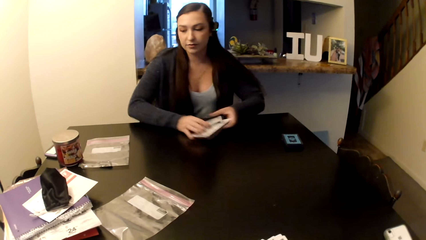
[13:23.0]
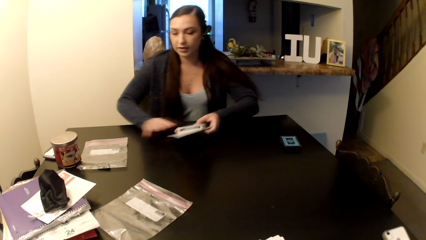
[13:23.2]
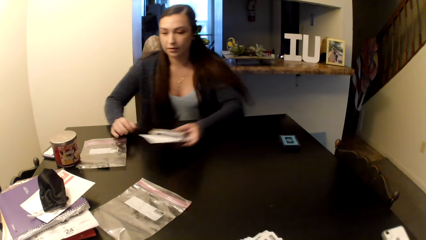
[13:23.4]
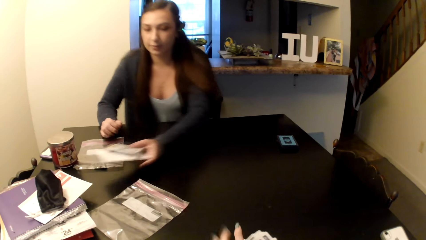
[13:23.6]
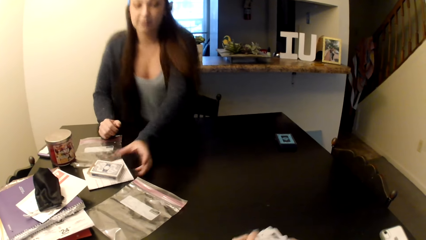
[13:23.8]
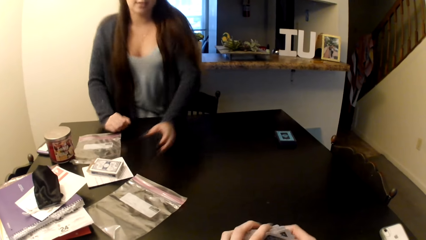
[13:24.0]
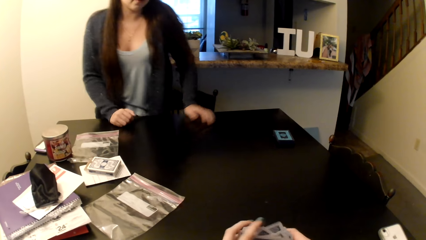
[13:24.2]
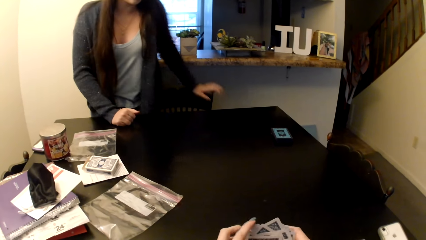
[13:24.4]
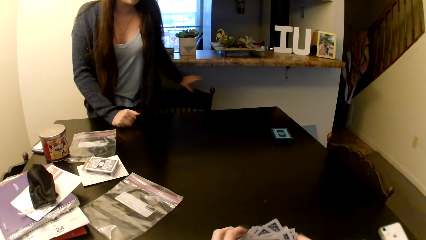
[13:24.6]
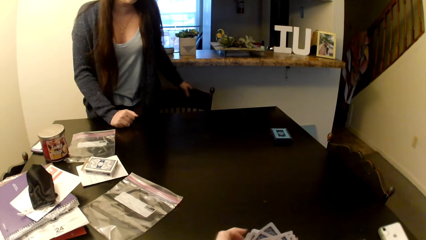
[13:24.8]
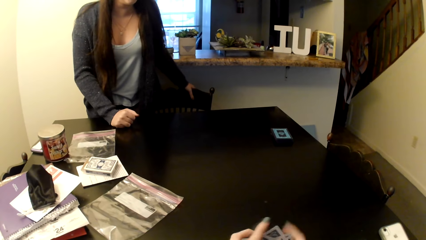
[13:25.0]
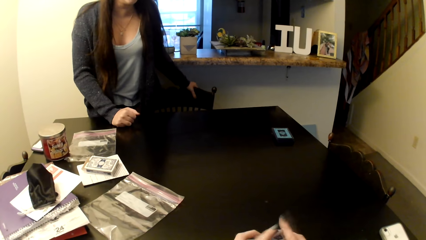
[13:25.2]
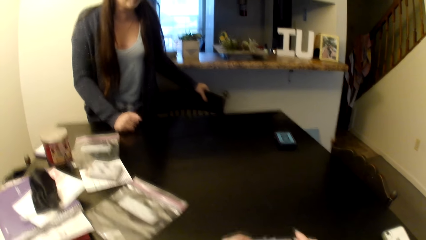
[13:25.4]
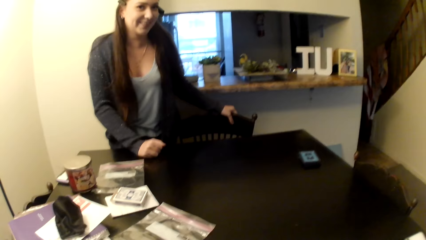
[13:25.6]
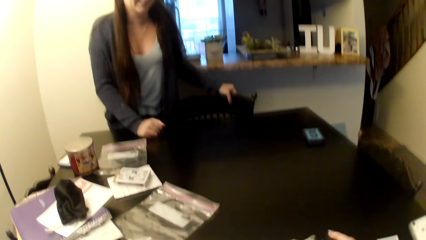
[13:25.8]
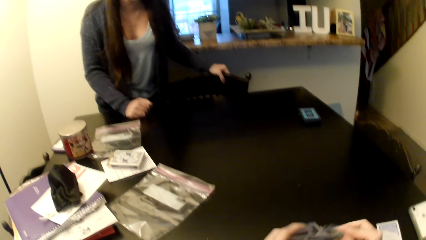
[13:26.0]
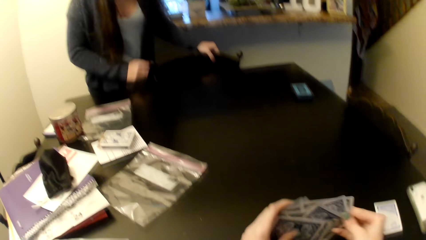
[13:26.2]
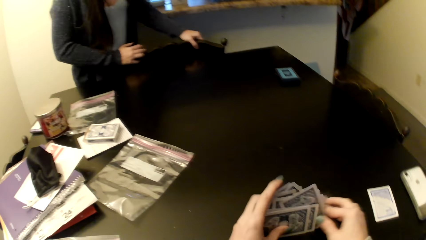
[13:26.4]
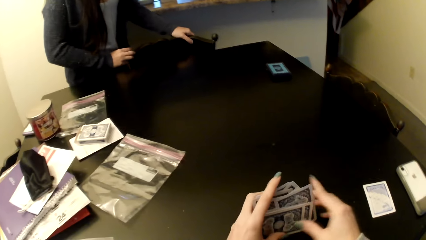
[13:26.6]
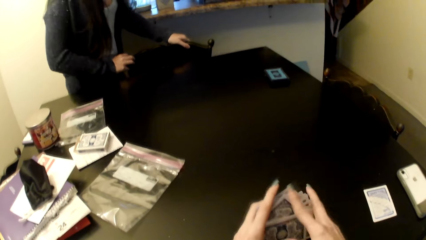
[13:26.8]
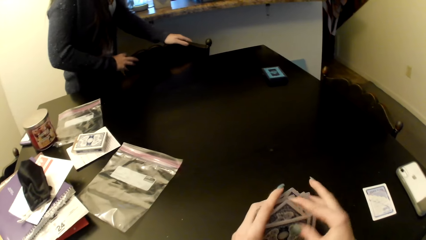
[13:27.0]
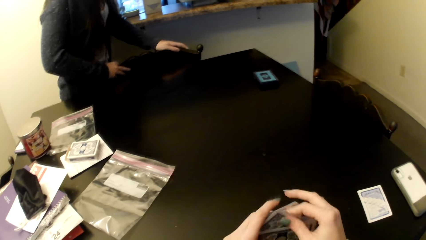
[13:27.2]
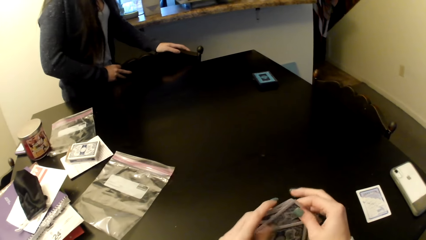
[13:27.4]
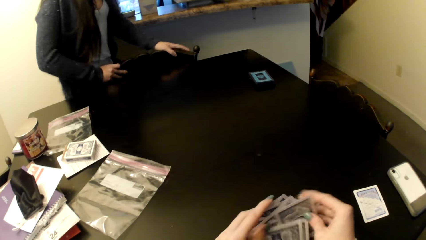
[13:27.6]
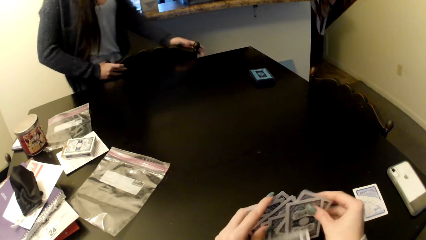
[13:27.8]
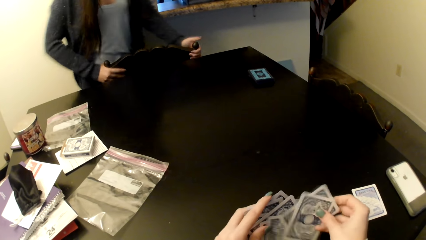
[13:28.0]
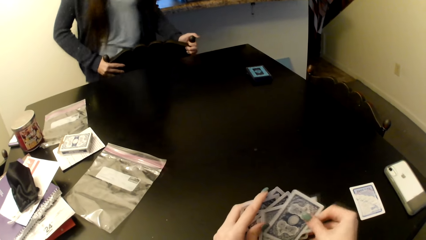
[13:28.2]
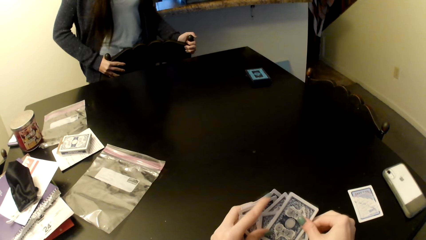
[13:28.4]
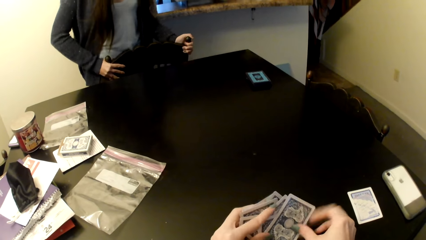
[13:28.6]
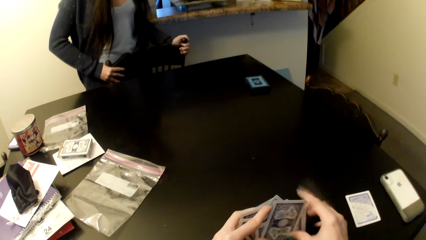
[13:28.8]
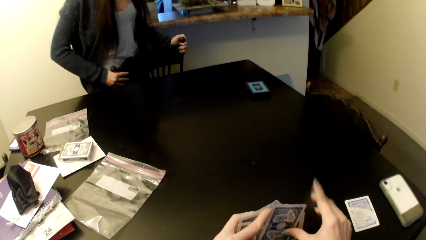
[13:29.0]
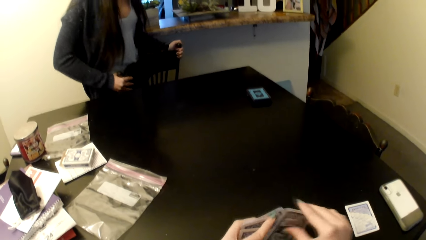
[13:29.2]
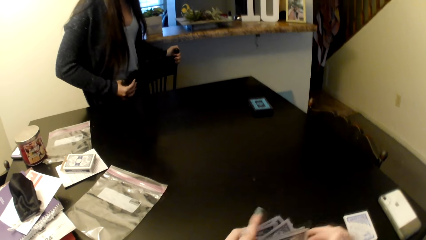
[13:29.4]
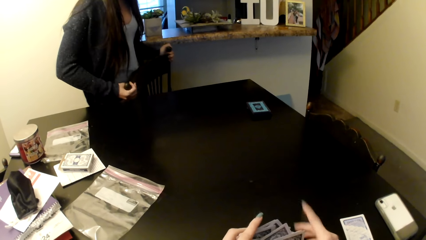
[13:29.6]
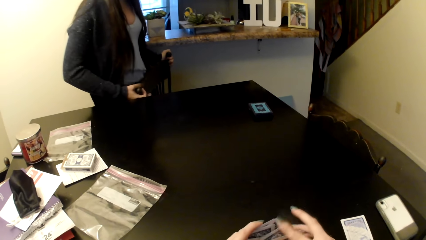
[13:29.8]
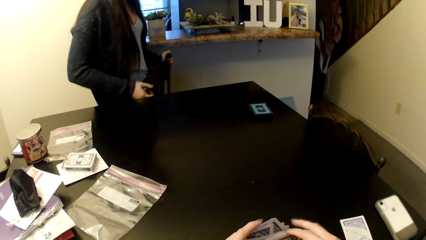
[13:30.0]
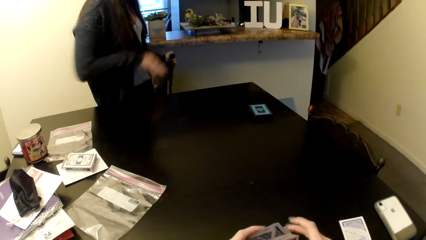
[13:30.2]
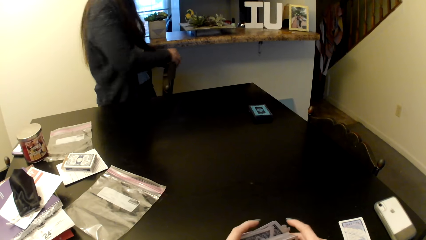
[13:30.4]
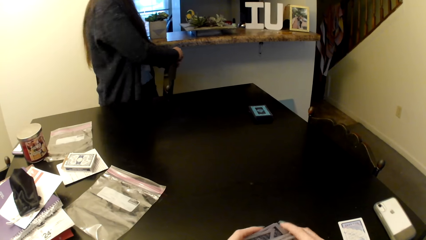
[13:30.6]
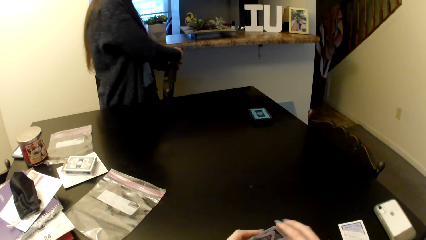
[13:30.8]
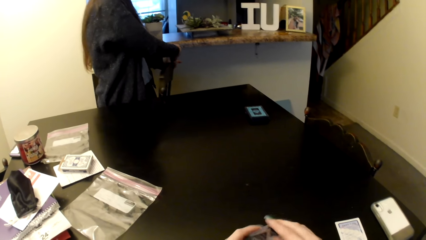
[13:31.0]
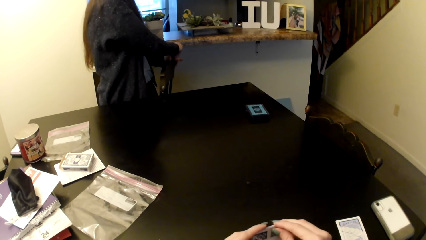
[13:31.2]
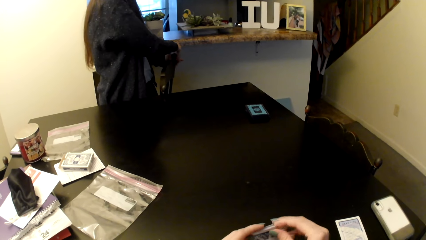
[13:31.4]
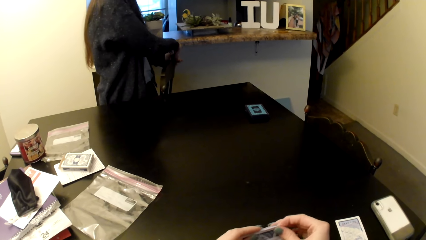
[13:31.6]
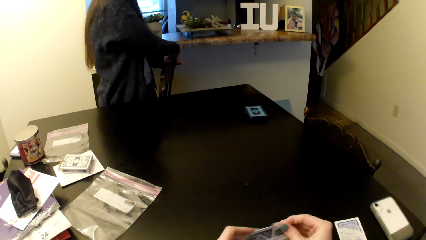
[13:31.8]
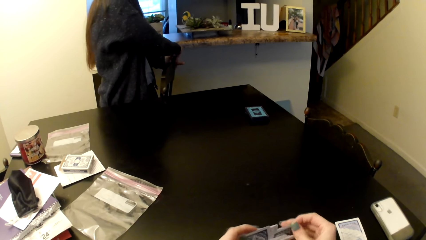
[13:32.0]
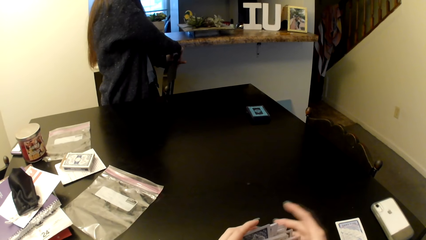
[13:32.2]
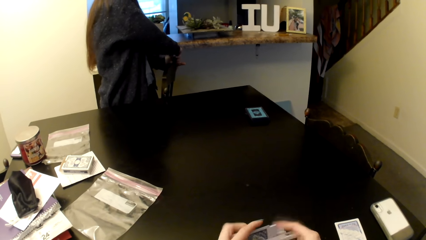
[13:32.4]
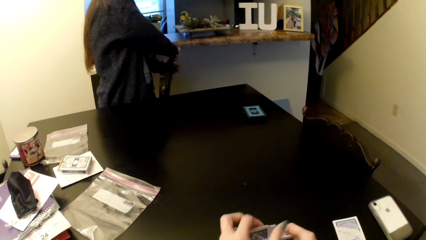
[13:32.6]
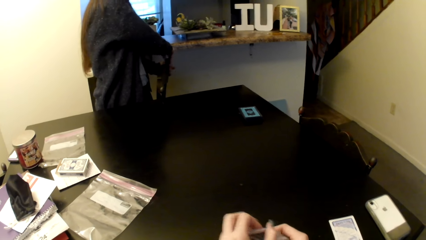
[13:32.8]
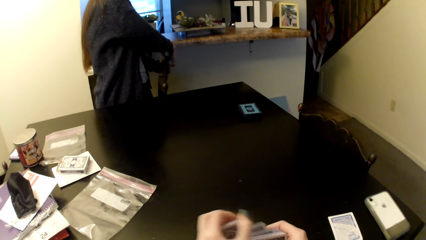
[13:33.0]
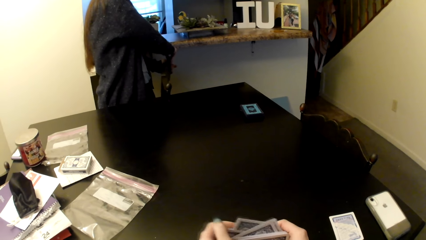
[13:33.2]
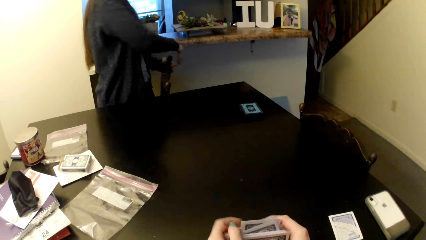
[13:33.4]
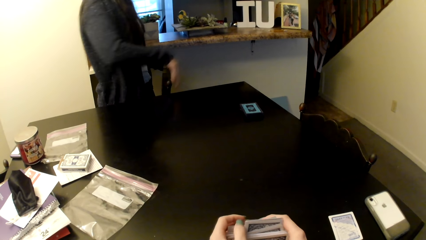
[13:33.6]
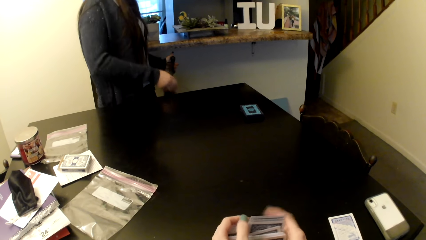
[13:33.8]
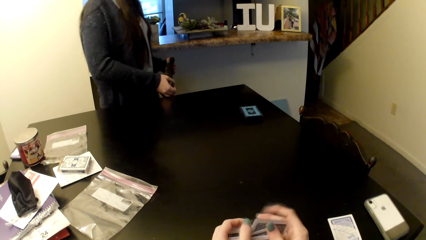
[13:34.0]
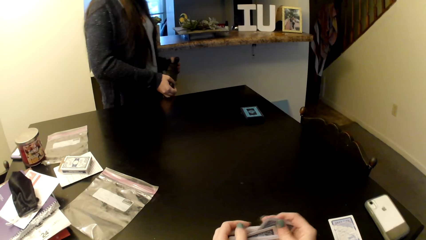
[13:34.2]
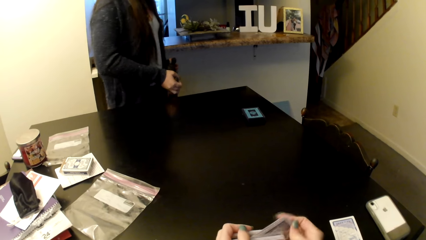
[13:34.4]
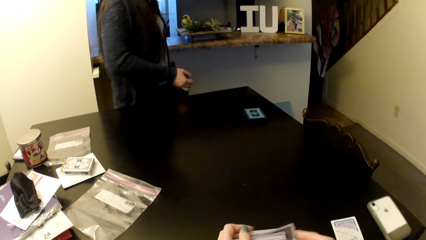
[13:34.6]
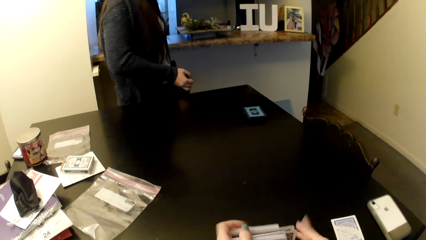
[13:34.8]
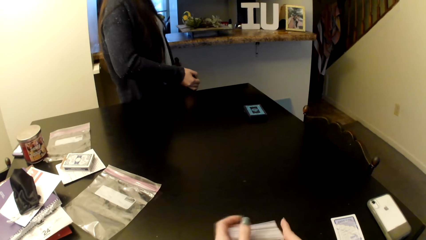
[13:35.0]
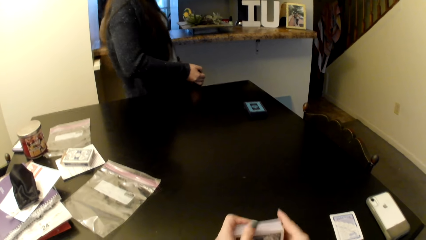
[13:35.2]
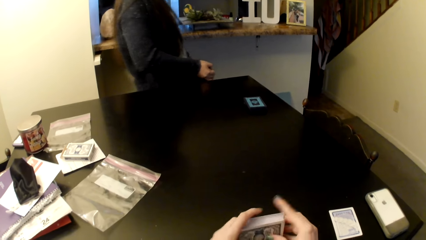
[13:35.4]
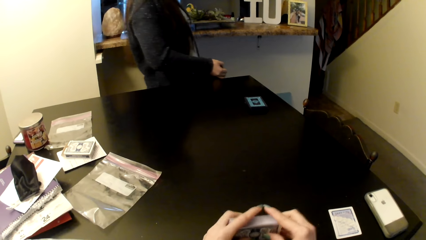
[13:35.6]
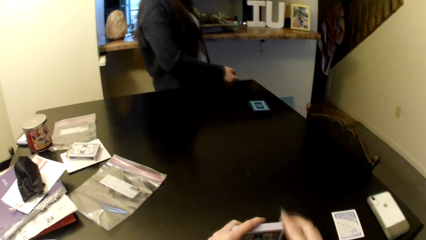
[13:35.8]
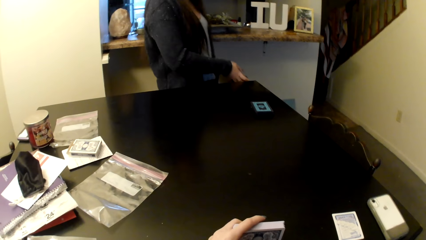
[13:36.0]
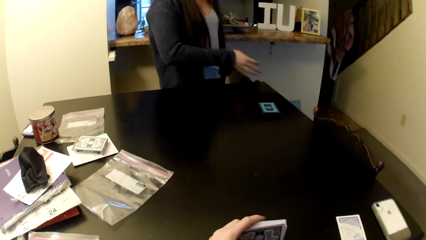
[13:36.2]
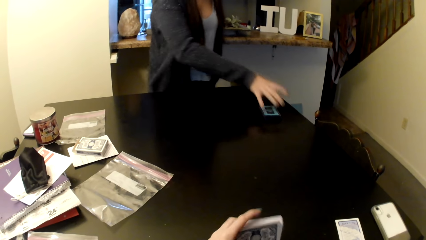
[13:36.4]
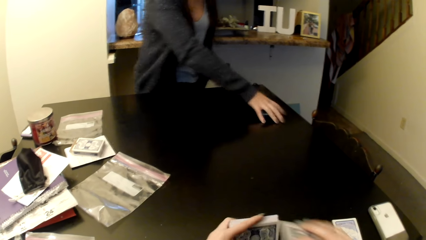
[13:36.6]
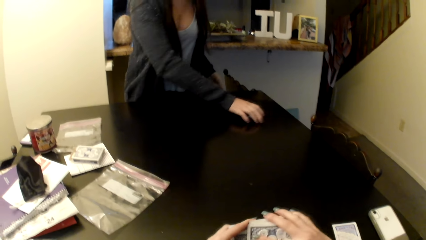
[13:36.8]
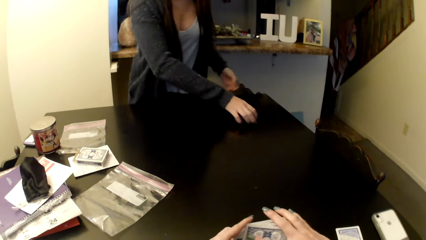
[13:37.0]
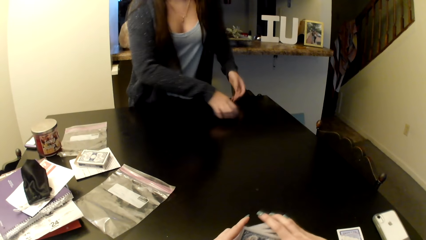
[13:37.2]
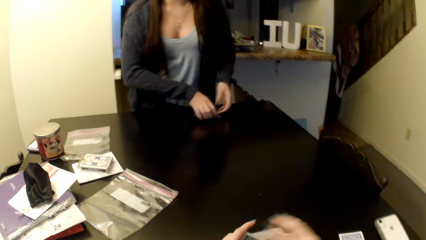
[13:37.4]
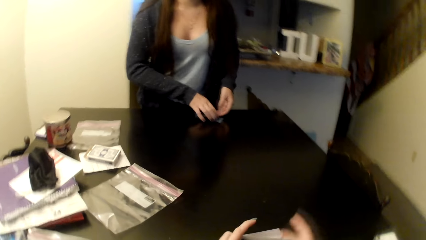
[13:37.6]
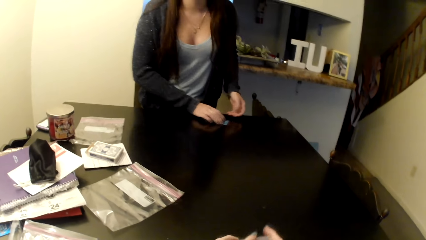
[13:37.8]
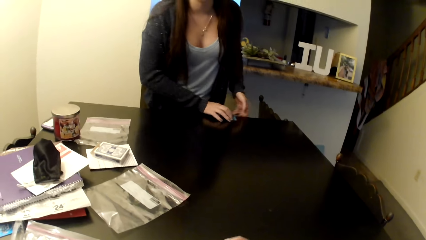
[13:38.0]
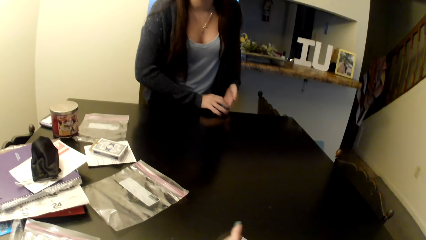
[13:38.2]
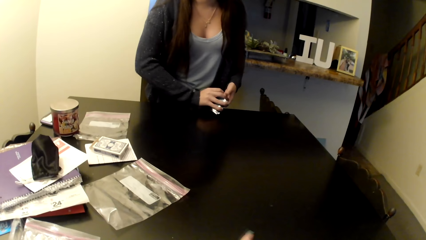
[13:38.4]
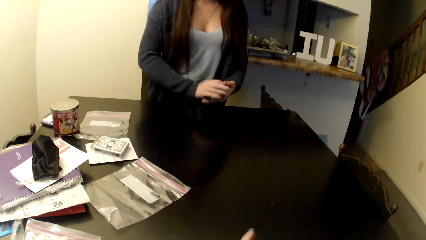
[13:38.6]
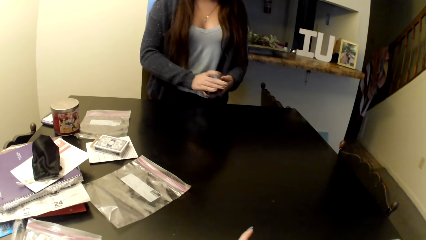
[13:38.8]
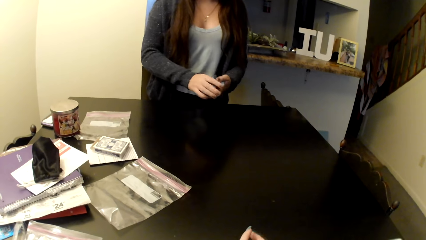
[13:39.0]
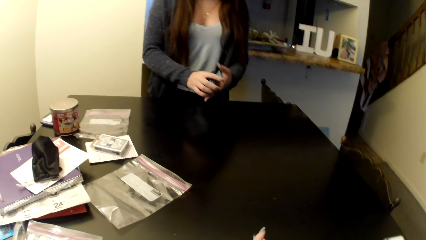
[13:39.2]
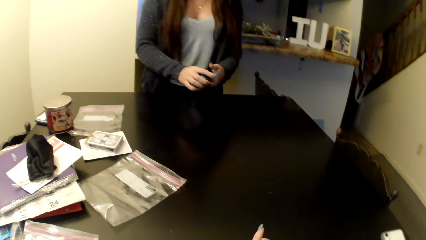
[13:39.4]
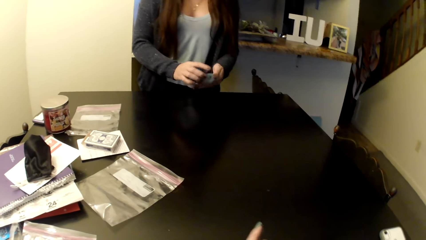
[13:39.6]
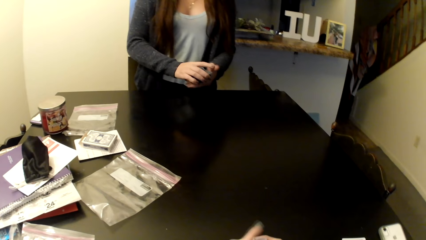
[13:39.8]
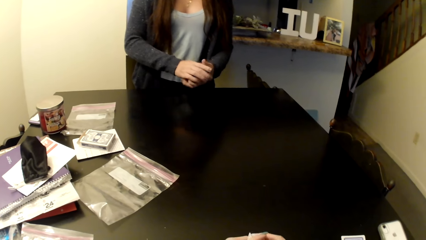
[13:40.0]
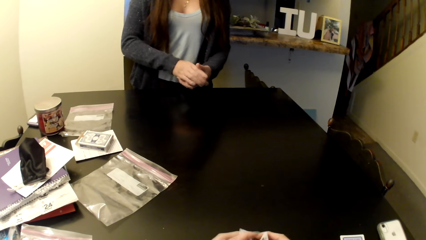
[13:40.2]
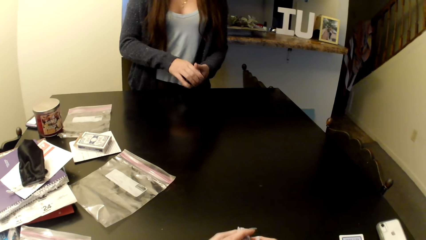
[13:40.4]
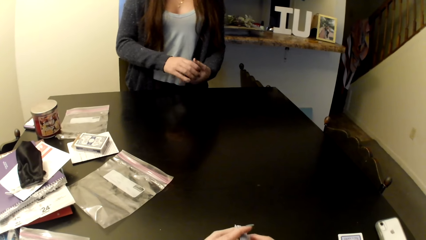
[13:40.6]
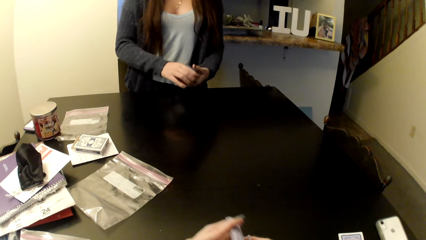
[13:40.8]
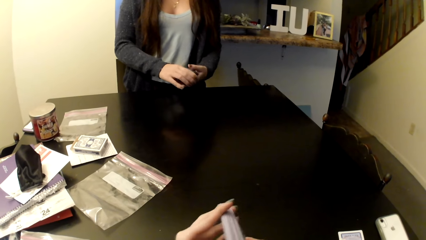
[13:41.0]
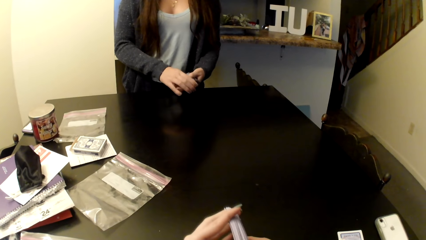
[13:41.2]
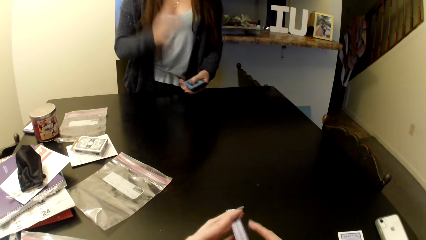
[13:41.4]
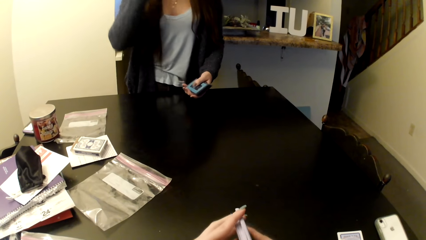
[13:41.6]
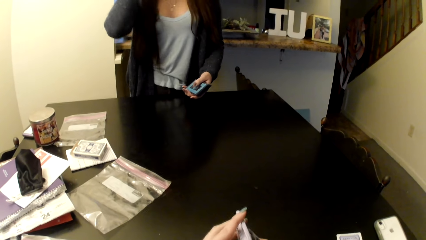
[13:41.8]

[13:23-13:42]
A woman takes a card box and puts the paper and the card box aside. The camera wearer shuffles the cards. The woman adjusts the chair. The woman picks cards from the table.
